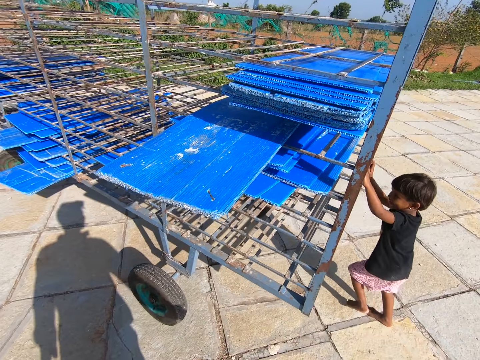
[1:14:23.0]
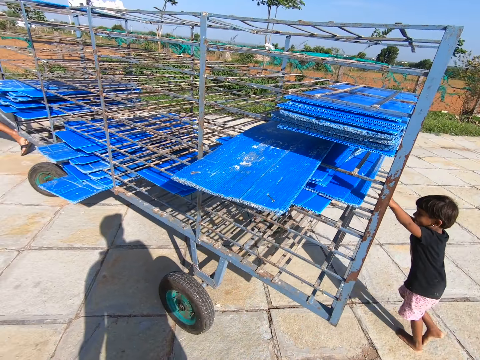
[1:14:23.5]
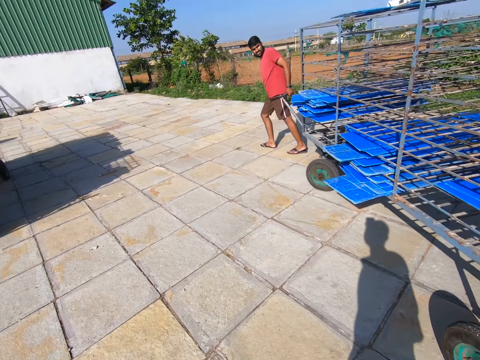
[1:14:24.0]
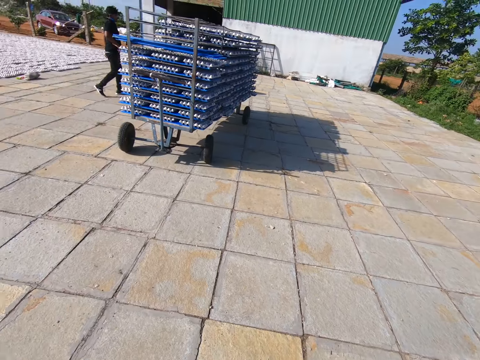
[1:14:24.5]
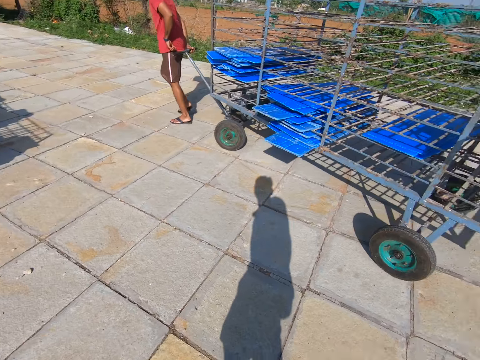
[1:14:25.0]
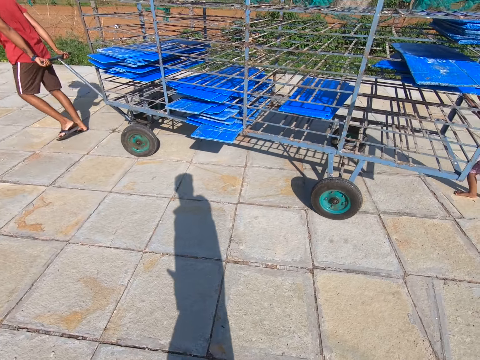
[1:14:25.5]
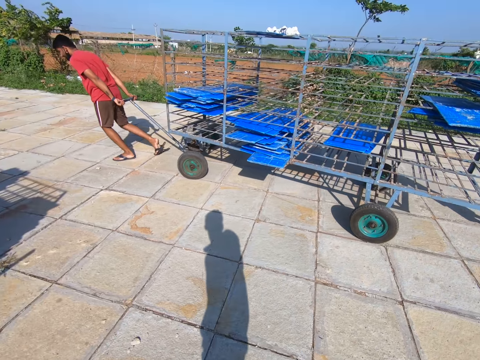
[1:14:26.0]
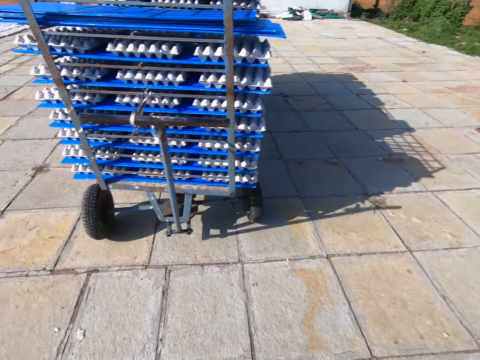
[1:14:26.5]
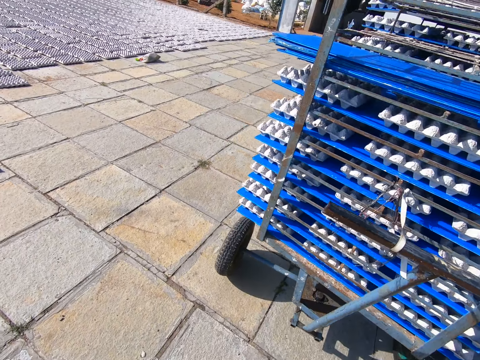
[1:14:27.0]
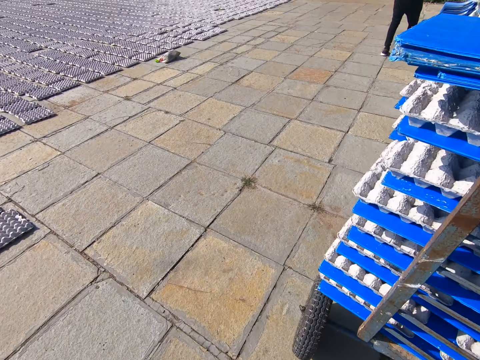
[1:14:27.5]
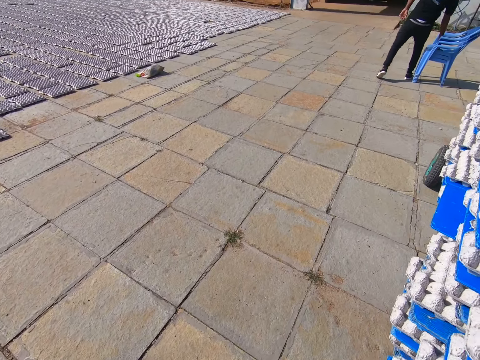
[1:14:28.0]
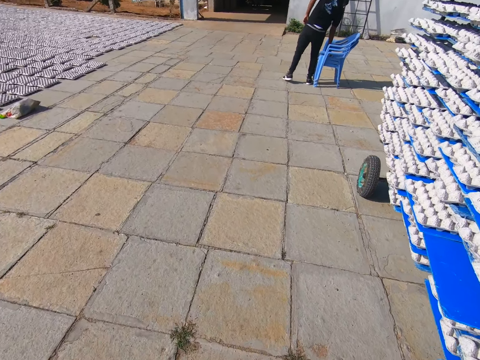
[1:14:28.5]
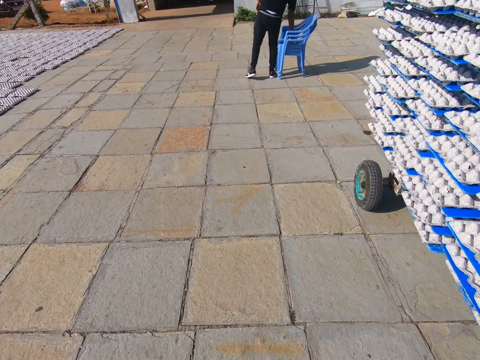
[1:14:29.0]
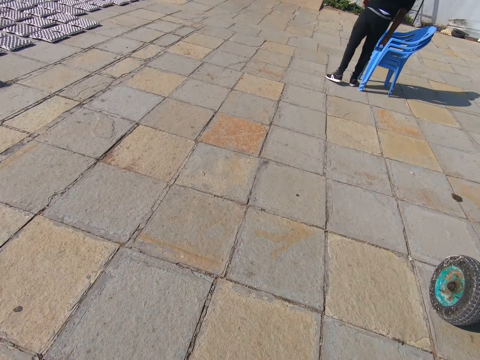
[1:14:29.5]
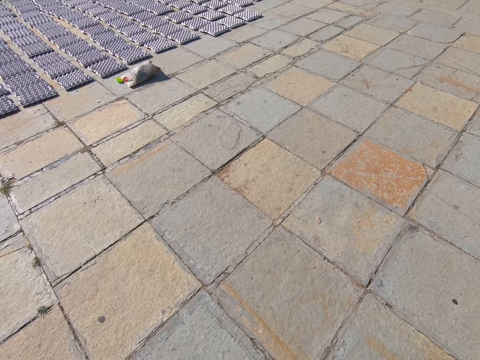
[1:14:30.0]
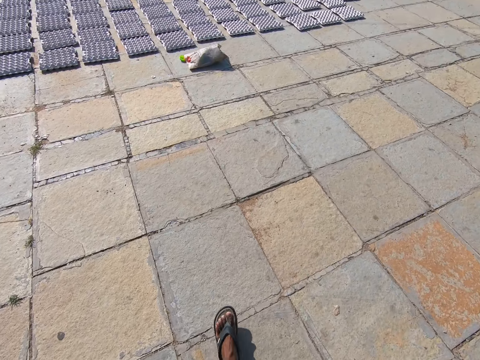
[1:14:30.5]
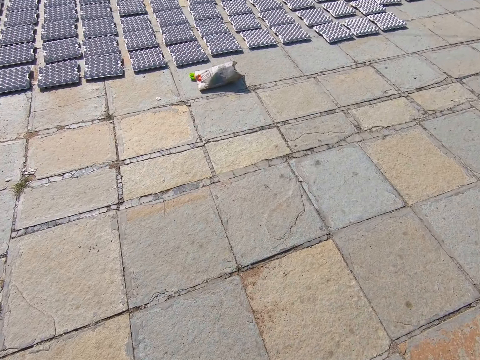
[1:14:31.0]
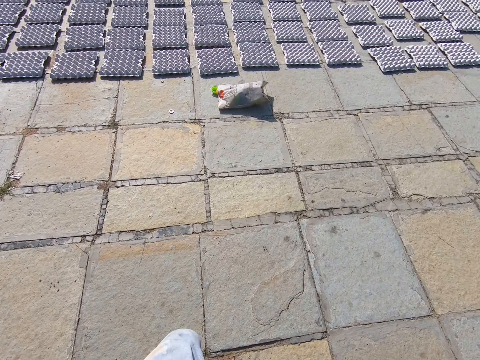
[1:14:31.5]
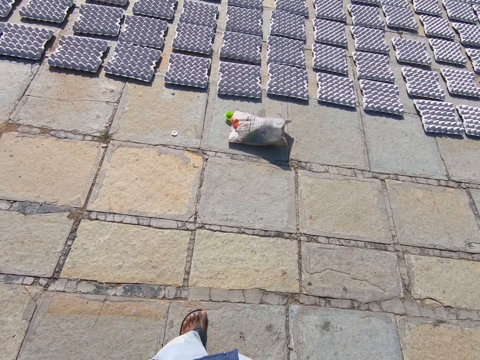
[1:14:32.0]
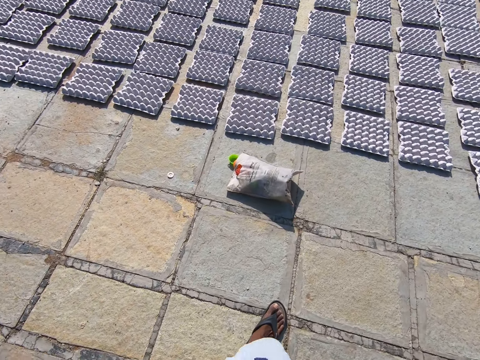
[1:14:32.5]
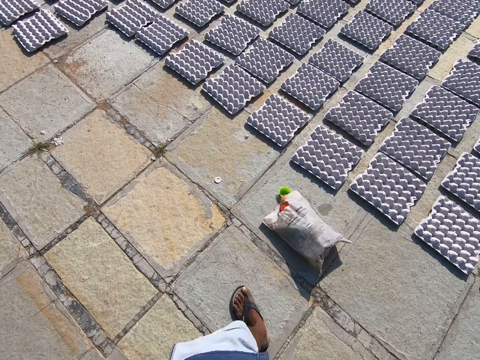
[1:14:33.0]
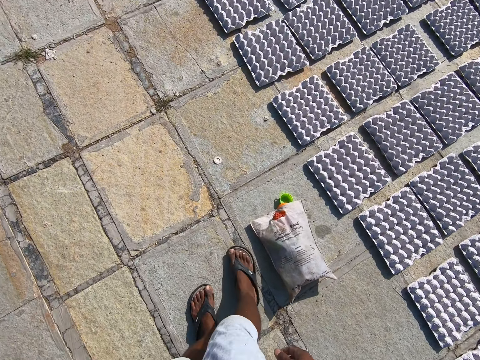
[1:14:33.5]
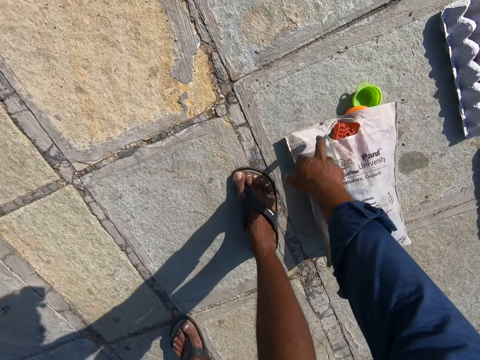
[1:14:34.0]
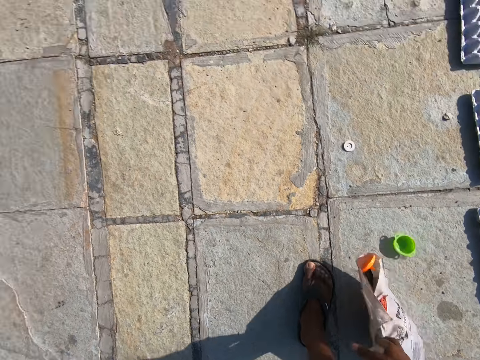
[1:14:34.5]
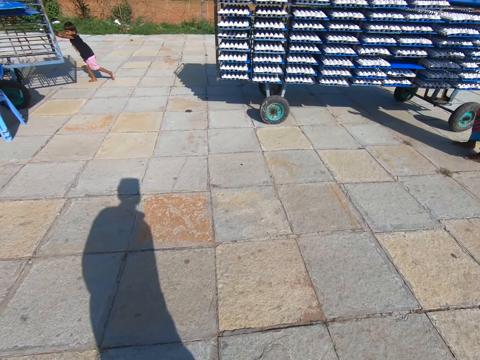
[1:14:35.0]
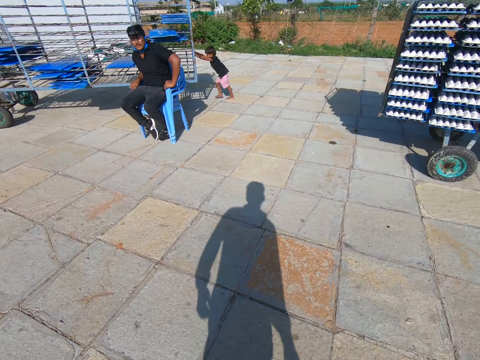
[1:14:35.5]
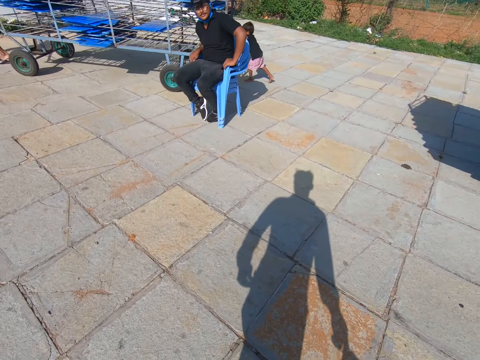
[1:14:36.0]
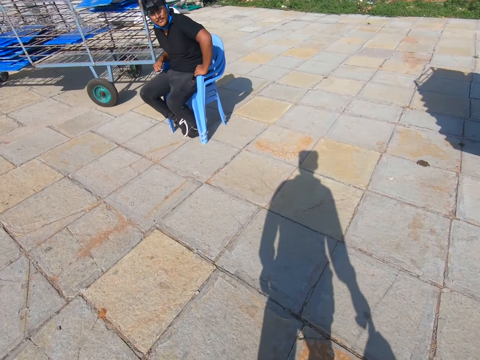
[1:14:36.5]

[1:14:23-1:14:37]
The boy holds the rack with his hands. The camera wearer walks. The man pulls the rack on the floor with his hands. The camera wearer picks up a sack on the floor with his right hand.

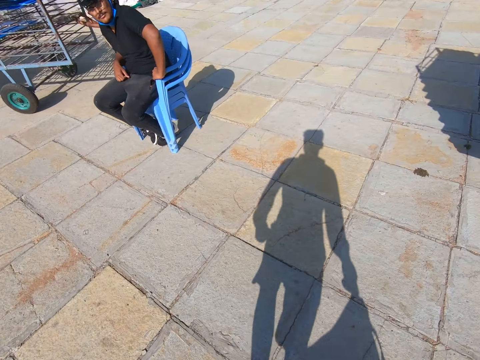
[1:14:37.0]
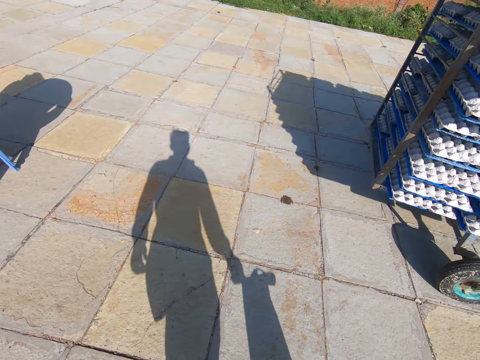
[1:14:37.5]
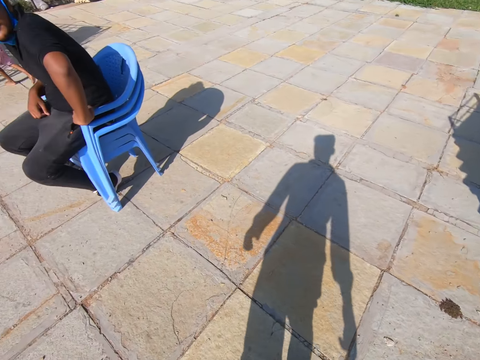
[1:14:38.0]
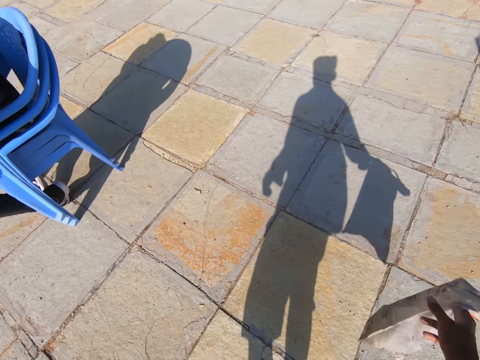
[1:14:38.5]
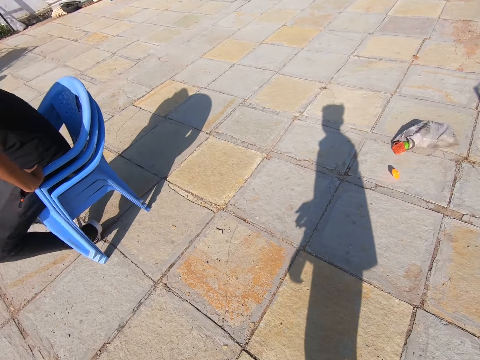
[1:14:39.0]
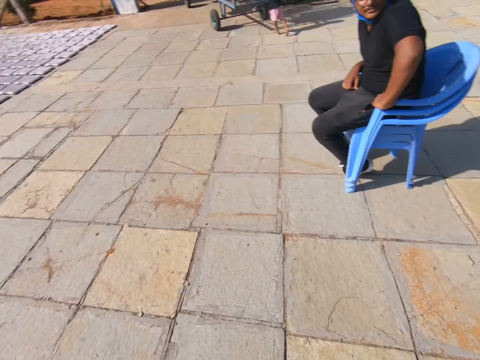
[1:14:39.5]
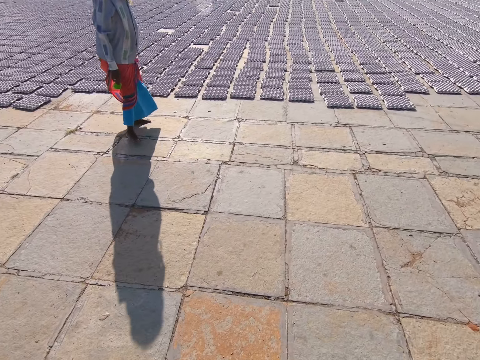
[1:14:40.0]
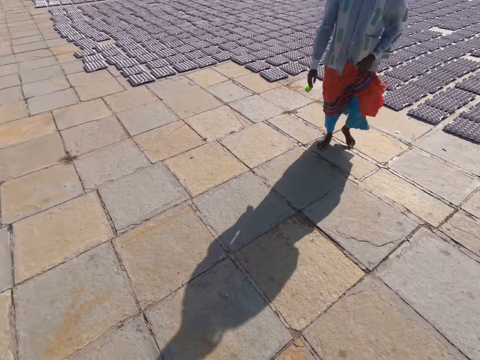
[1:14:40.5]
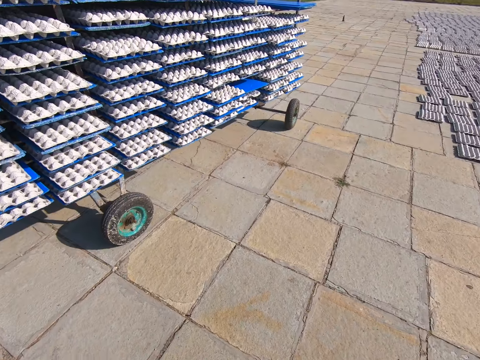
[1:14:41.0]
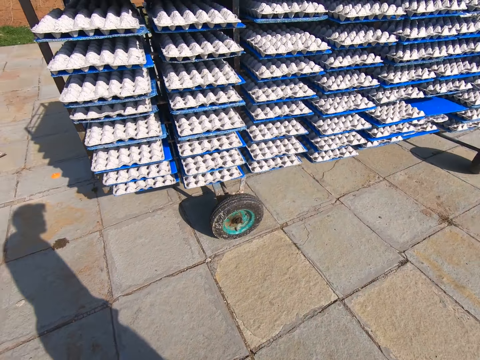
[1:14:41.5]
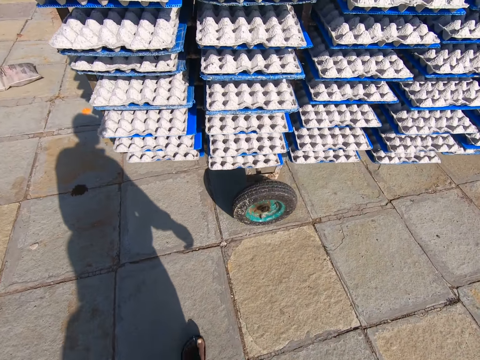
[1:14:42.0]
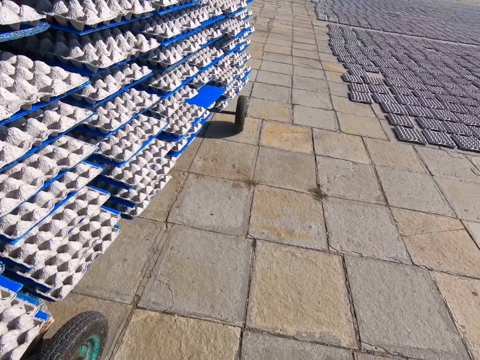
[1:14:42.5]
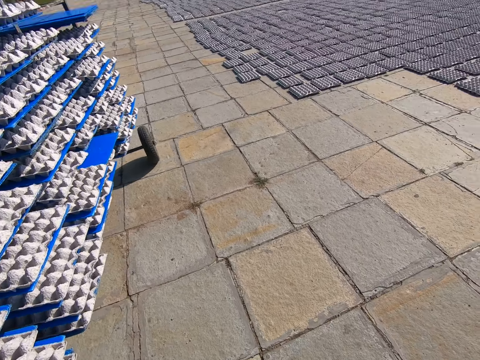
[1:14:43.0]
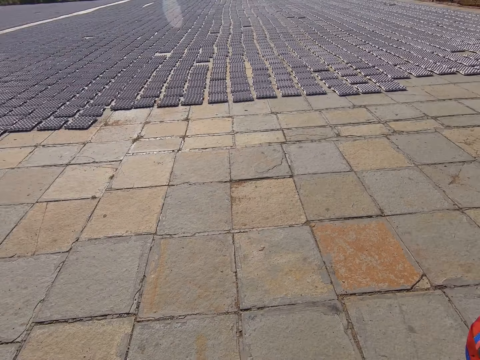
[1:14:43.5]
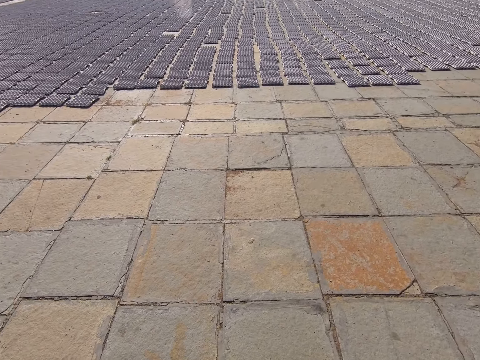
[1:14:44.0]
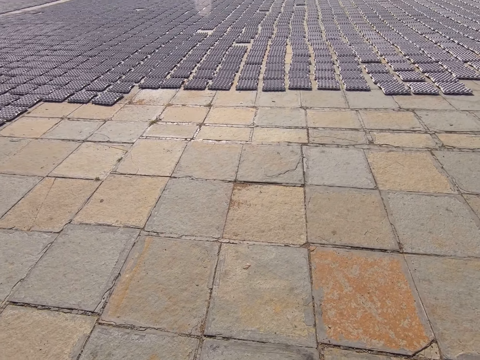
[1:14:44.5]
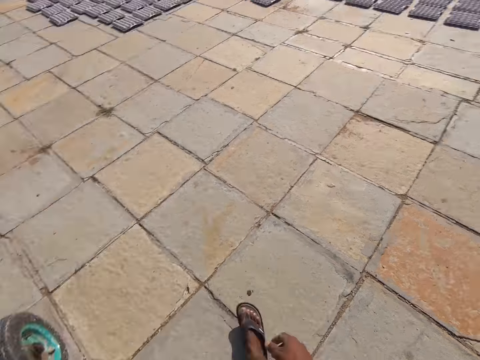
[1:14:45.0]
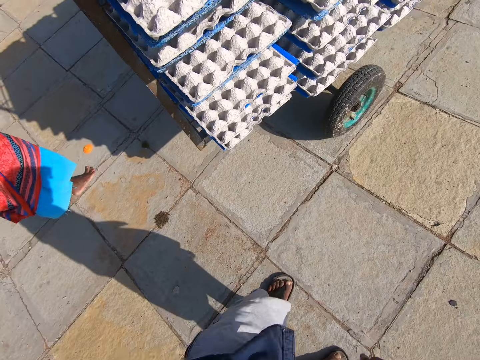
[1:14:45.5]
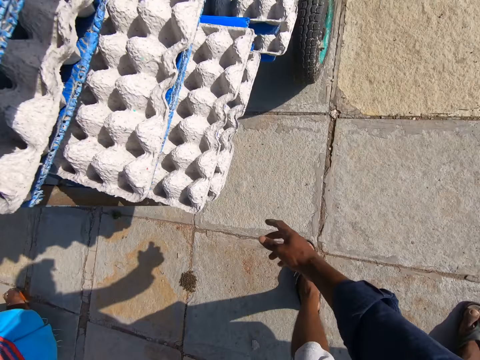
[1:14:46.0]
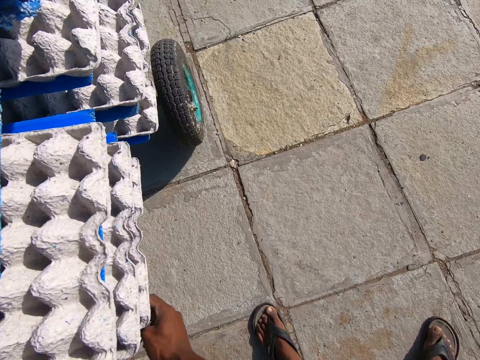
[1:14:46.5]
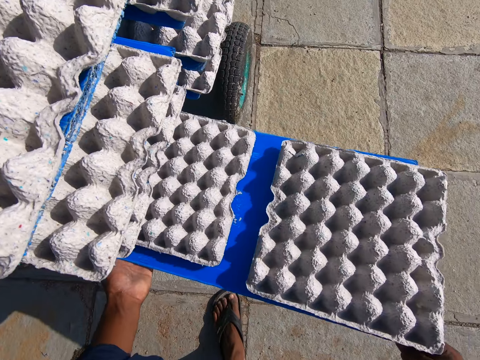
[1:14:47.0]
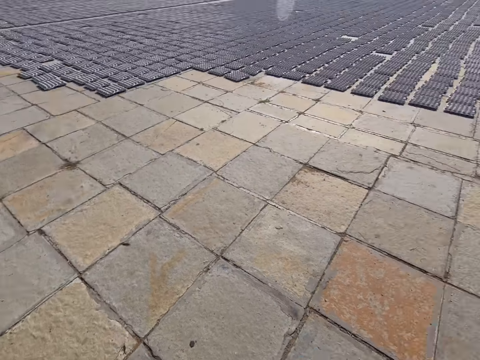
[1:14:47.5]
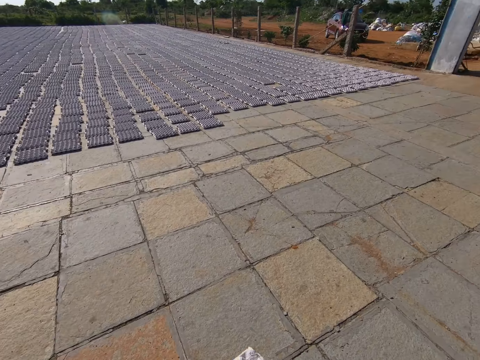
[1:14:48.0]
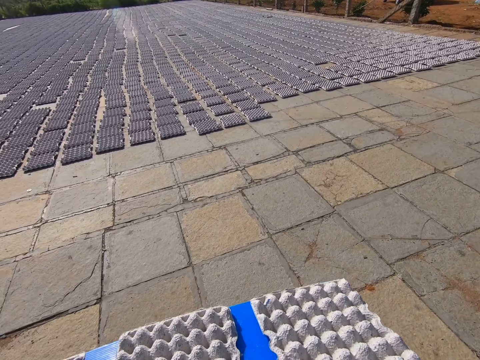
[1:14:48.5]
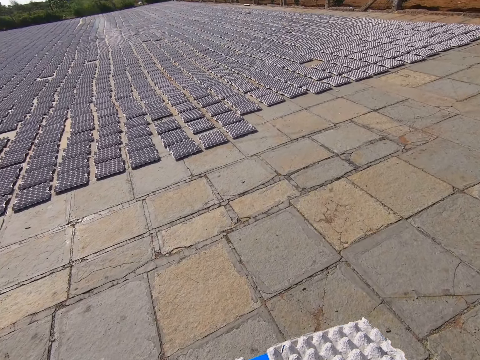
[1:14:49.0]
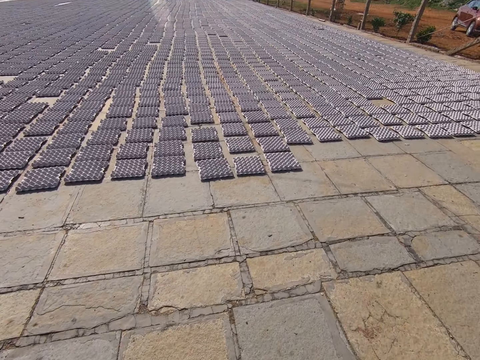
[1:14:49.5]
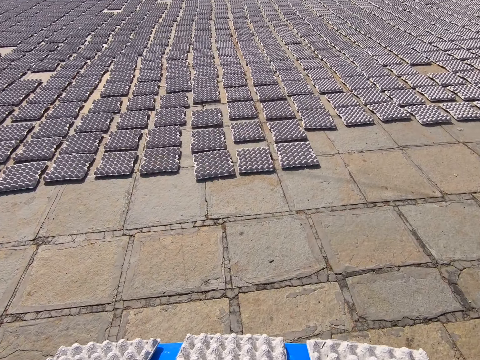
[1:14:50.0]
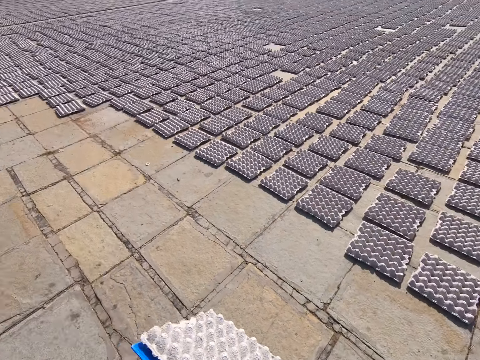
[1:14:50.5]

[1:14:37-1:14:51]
The camera wearer throws the sack in his right hand on the floor. He carries some egg trays. He takes out a tray from the rack with his hands.
